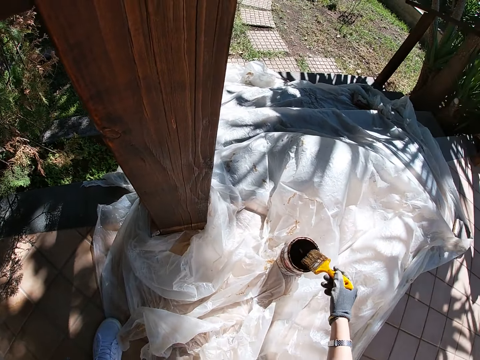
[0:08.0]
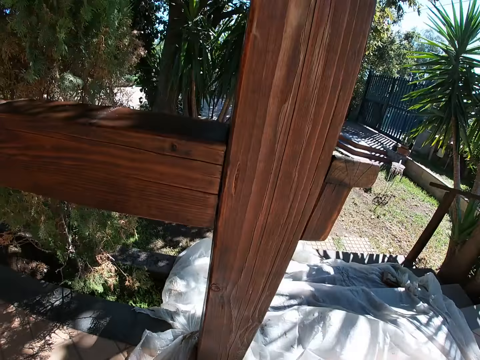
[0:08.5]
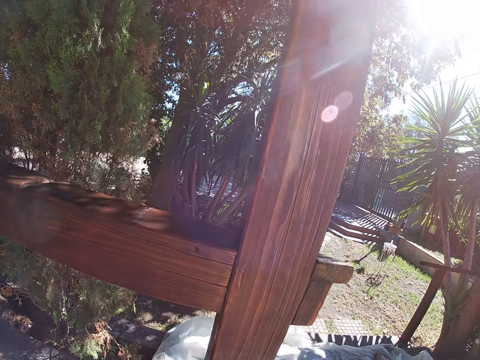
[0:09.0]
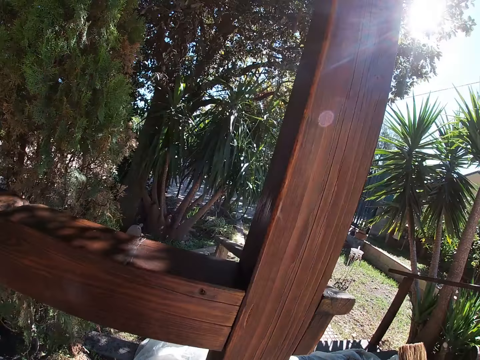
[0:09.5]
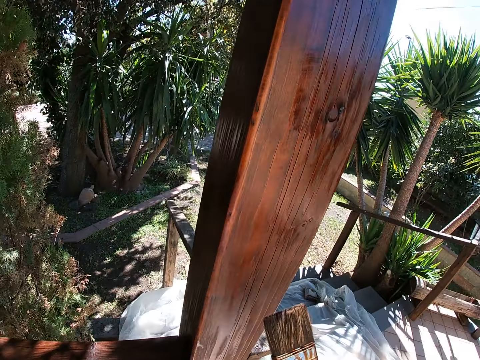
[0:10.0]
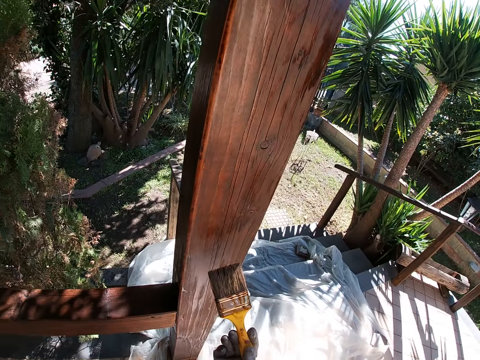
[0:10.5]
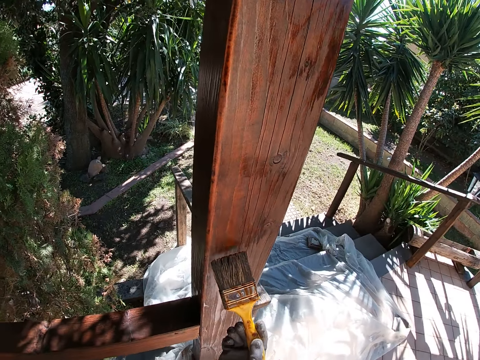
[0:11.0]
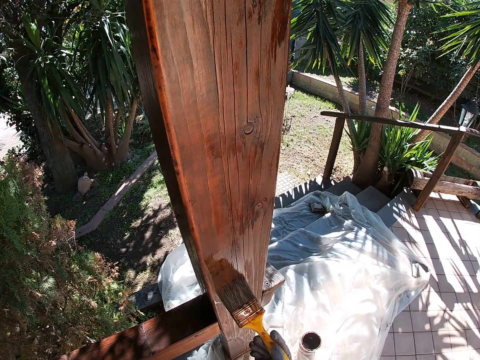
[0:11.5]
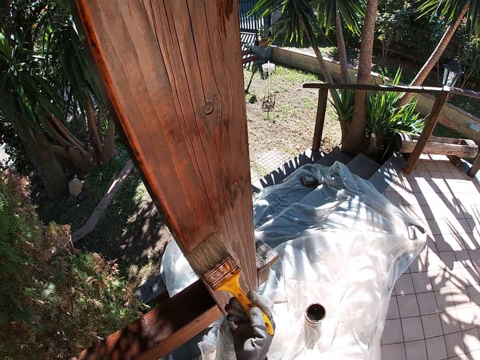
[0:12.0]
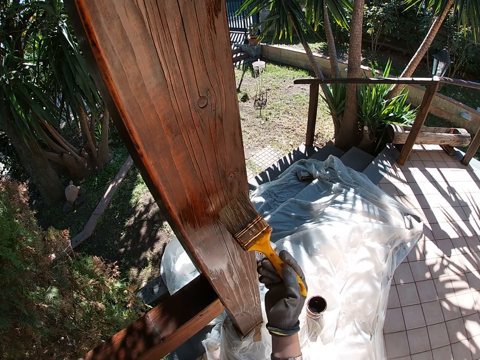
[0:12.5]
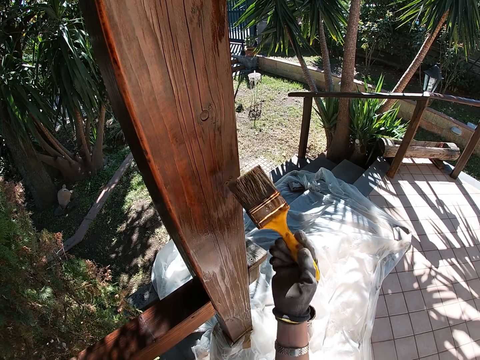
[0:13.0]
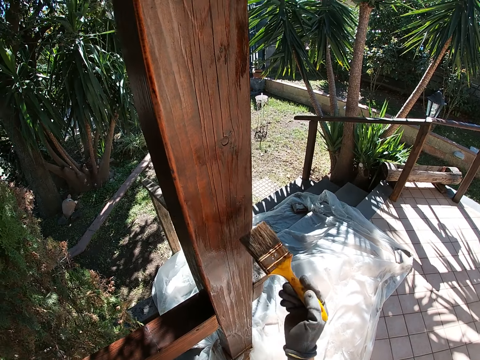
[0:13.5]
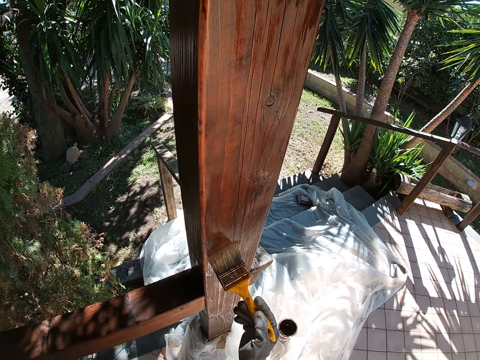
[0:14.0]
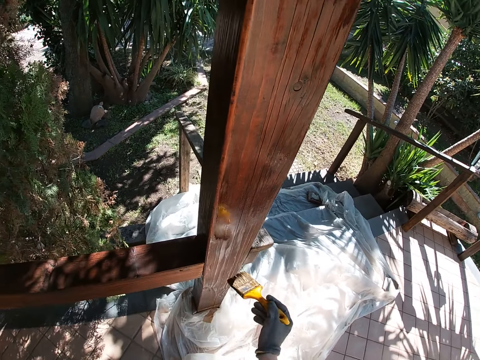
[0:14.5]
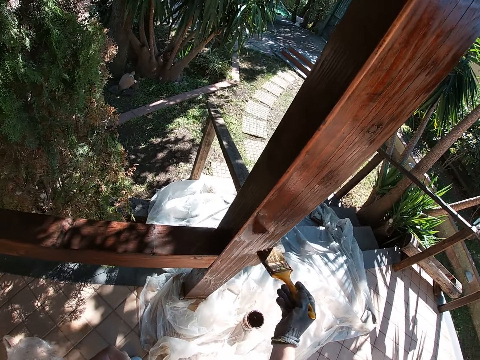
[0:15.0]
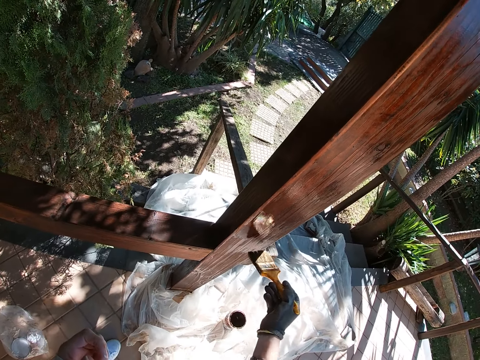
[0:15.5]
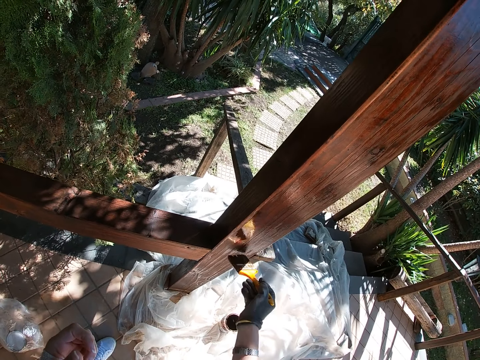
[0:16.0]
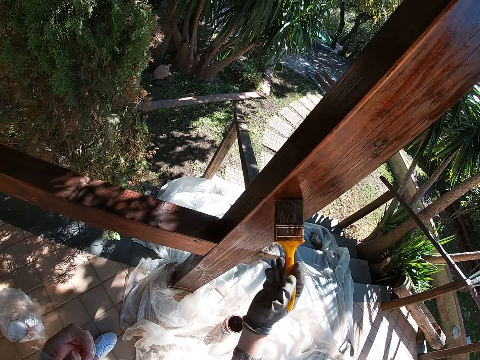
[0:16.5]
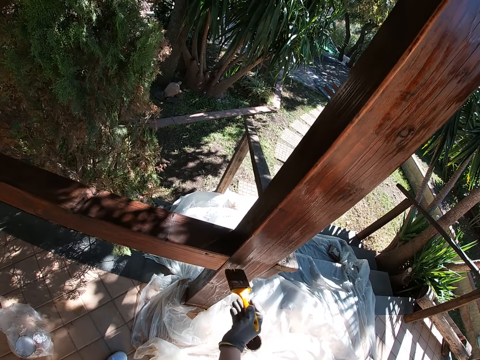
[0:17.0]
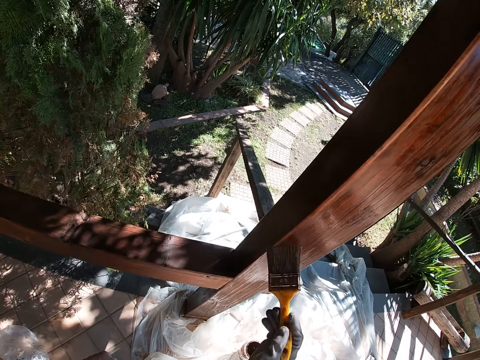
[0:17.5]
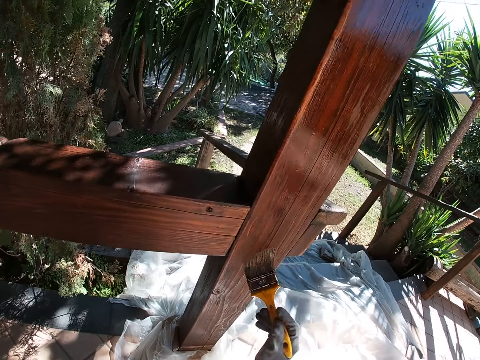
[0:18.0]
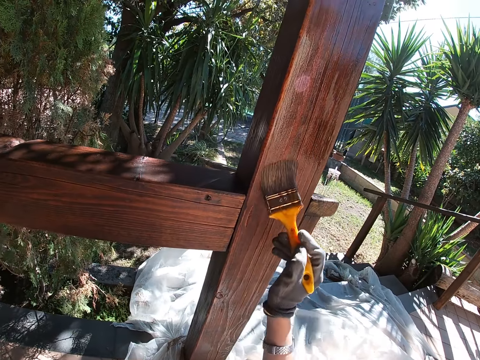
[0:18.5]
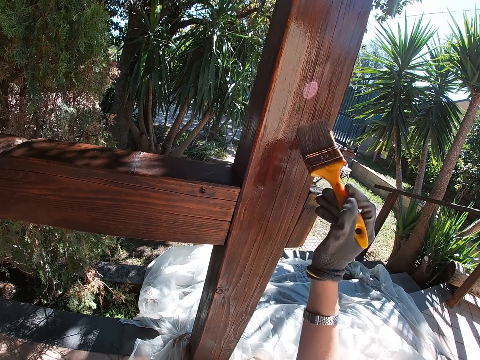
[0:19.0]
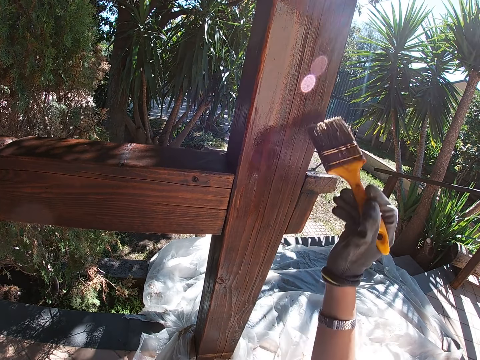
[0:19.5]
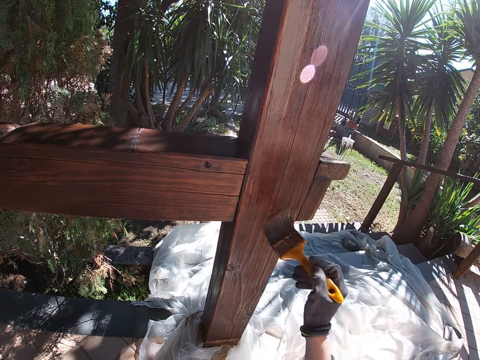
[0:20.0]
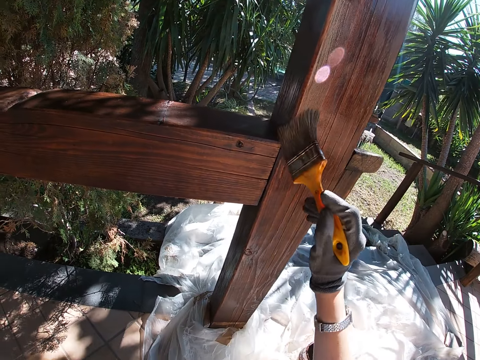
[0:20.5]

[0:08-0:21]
The camera wearer paints the porch pillar.

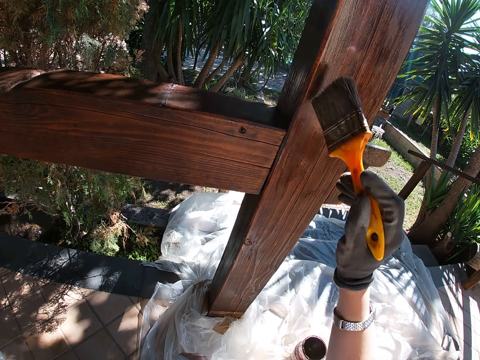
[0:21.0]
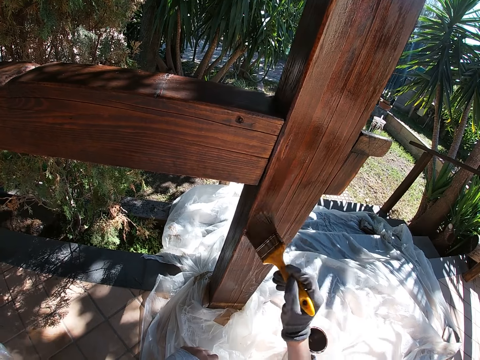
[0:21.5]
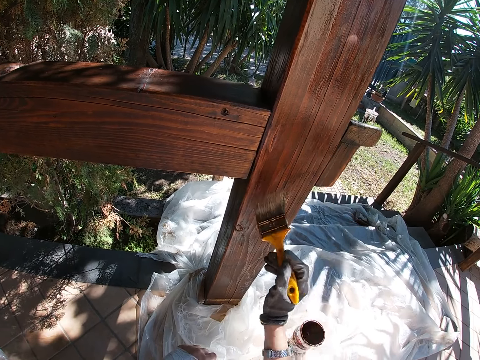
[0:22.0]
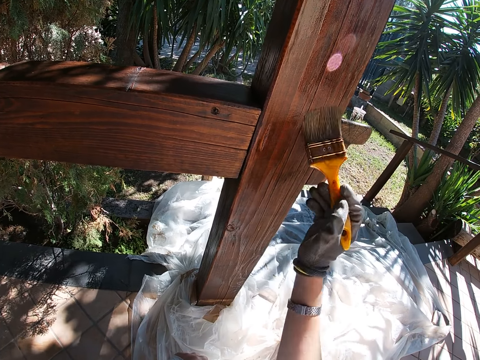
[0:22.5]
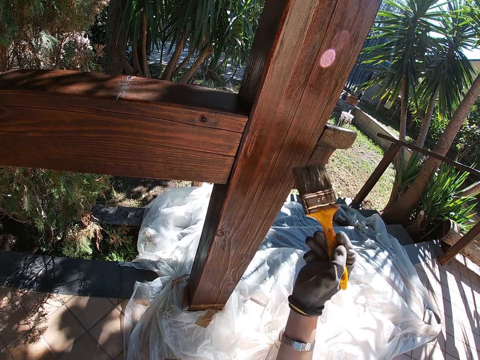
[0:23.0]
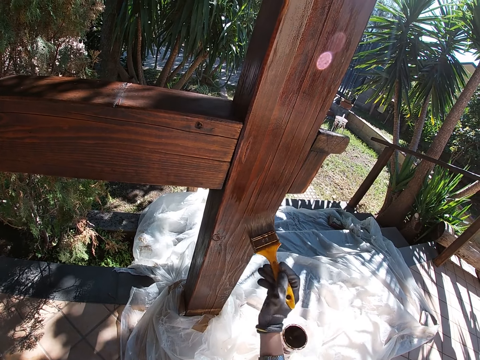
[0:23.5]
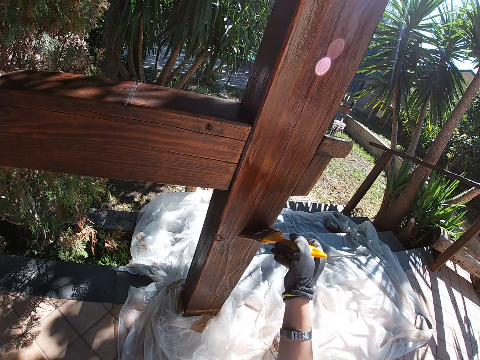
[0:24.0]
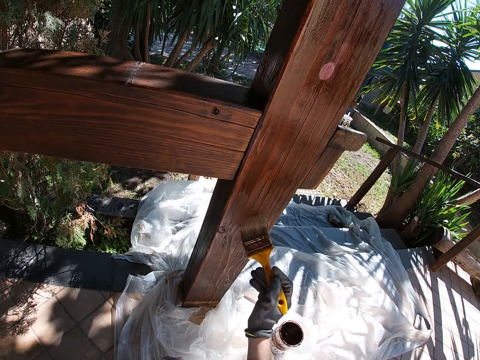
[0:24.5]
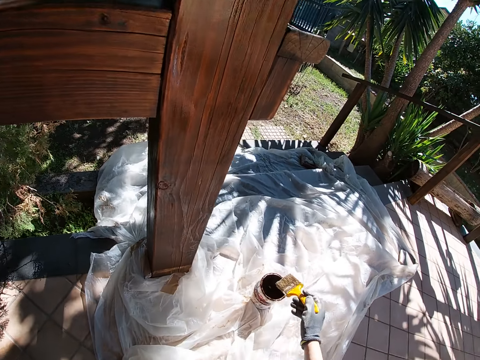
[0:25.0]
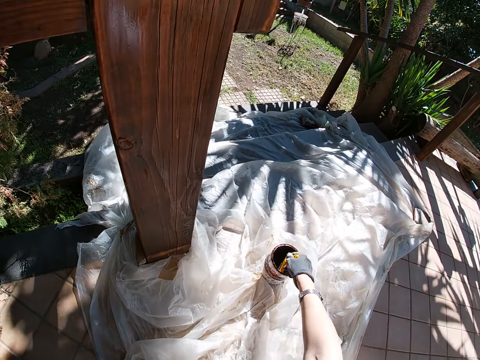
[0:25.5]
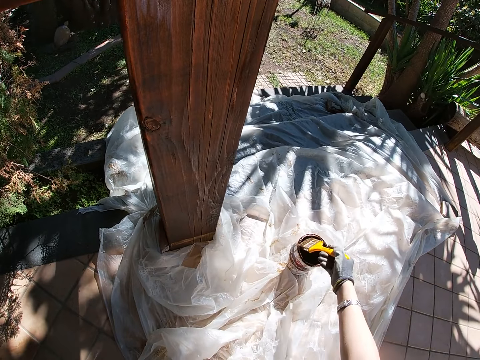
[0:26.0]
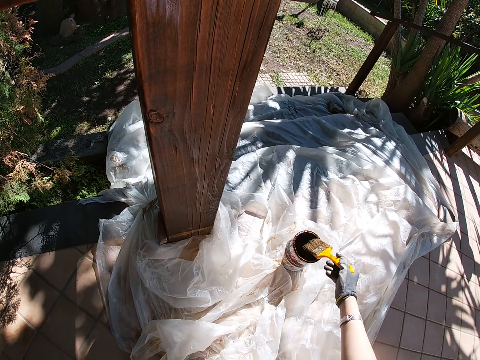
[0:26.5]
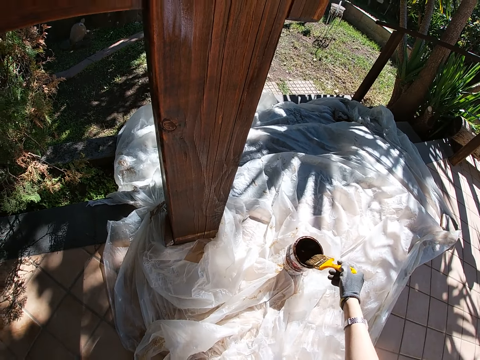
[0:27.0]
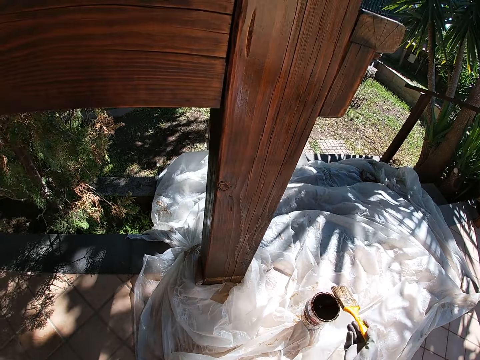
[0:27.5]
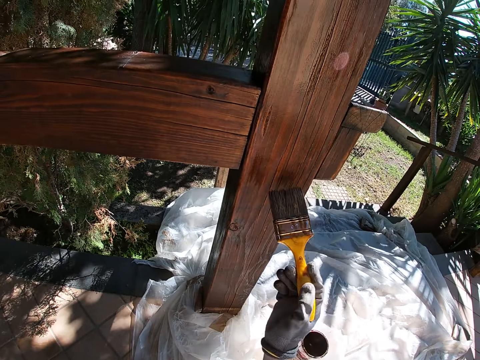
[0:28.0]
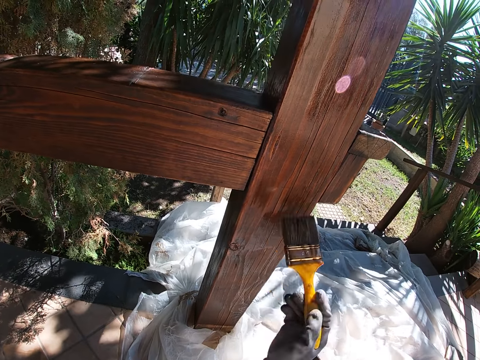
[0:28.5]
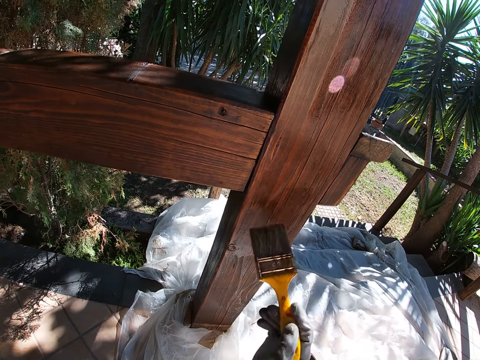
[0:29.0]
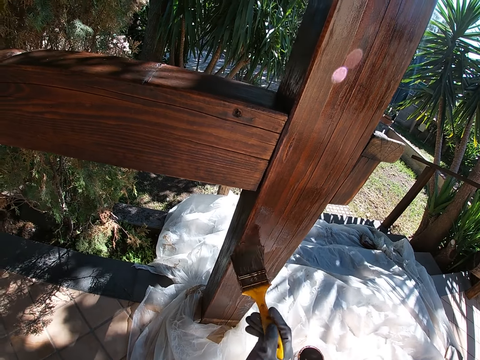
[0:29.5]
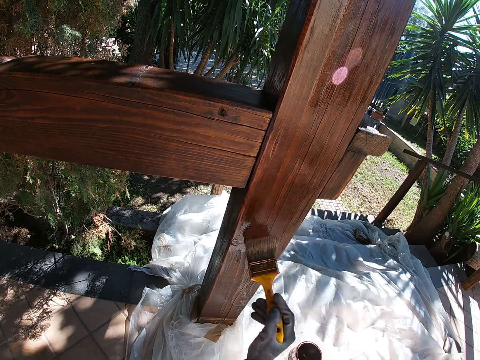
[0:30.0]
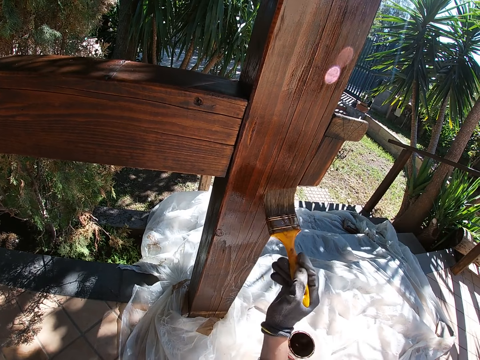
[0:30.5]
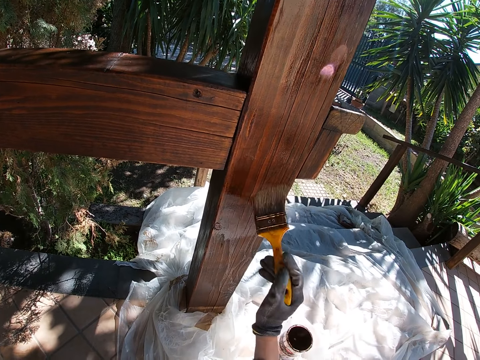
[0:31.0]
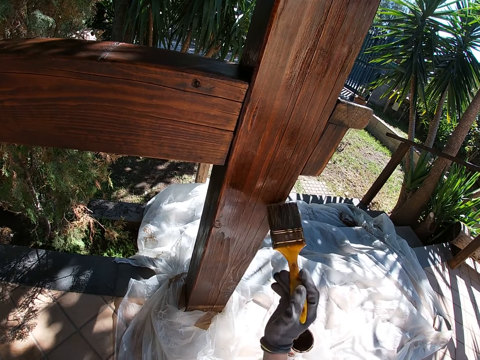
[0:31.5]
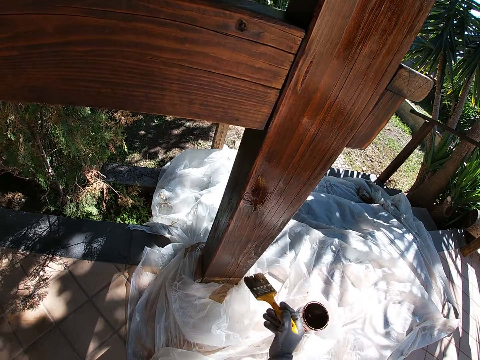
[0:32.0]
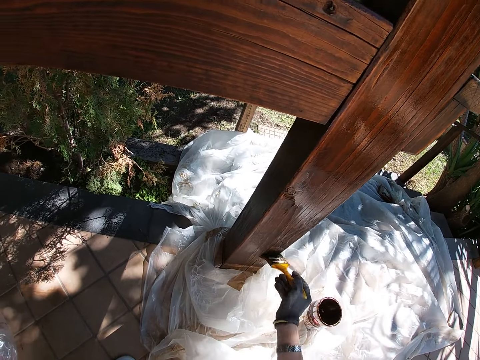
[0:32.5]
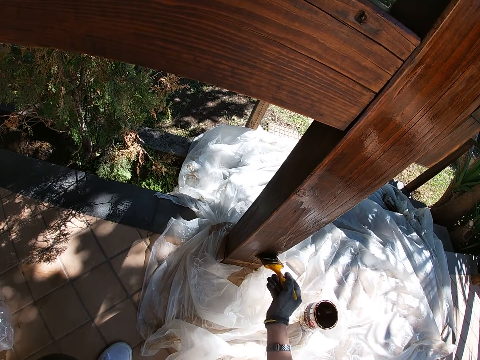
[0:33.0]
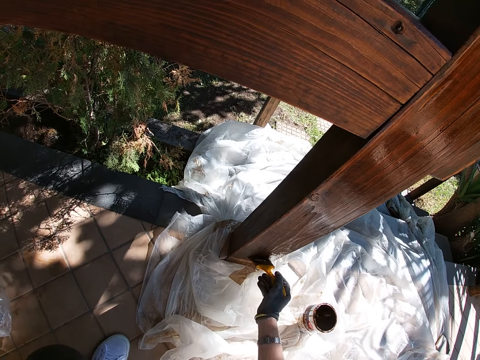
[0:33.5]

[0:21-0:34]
The camera wearer dips the paintbrush into the paint container. They remove the paintbrush from the paint container. They paint the porch pillar.
